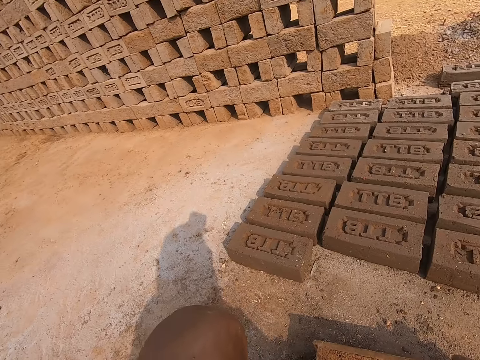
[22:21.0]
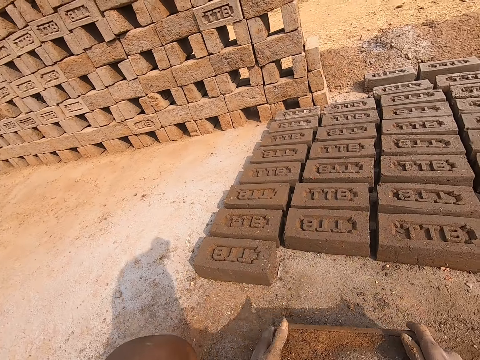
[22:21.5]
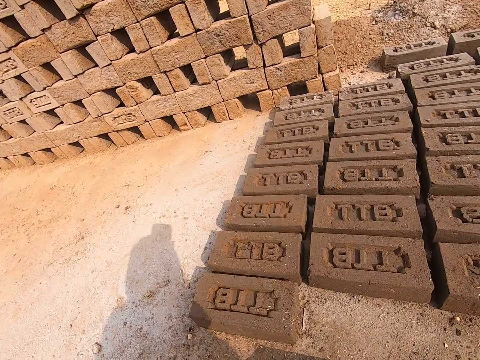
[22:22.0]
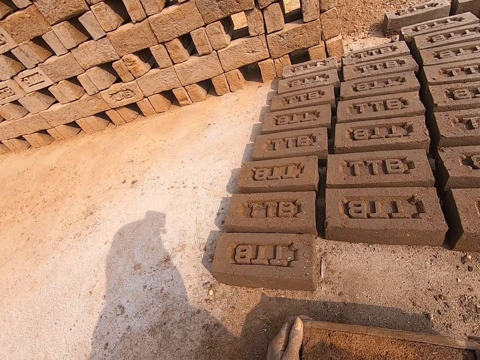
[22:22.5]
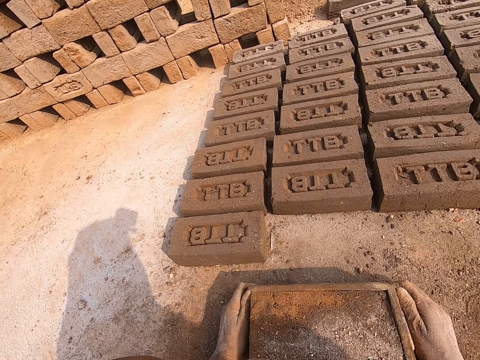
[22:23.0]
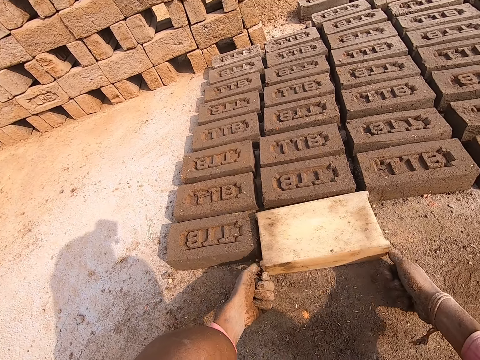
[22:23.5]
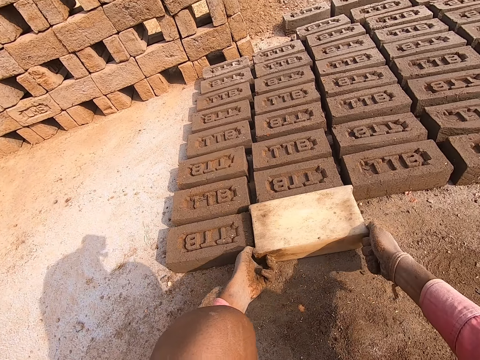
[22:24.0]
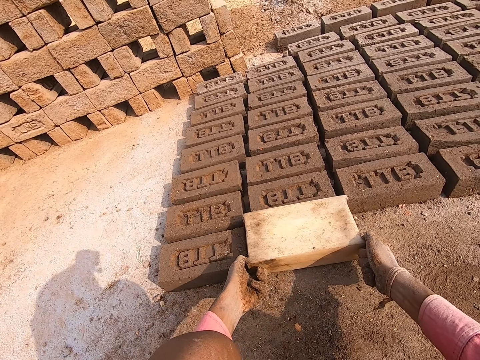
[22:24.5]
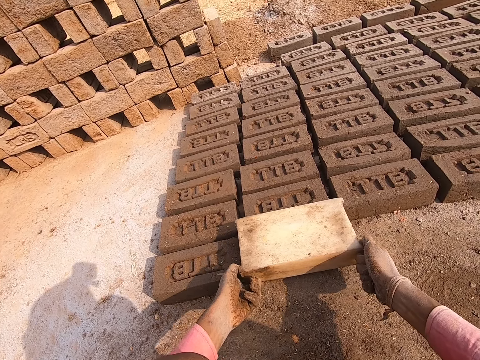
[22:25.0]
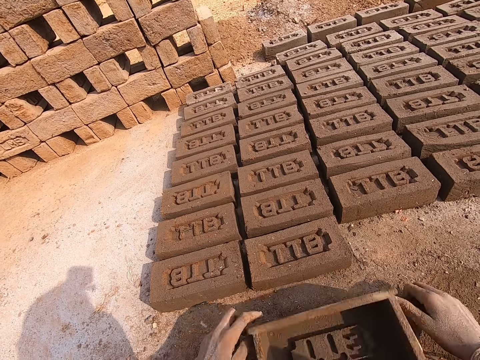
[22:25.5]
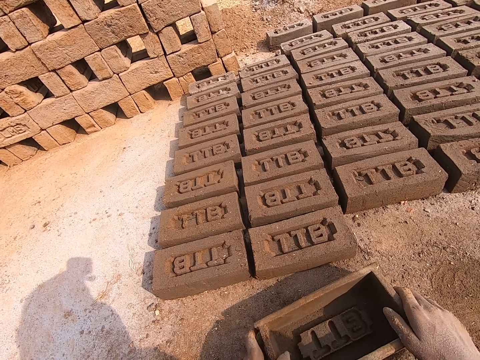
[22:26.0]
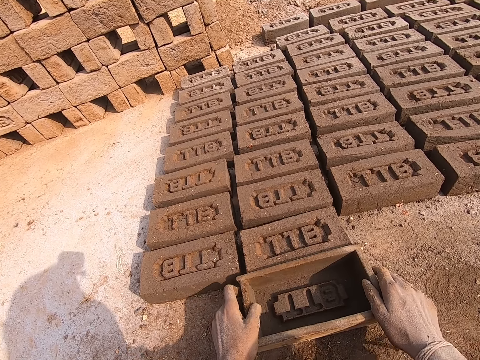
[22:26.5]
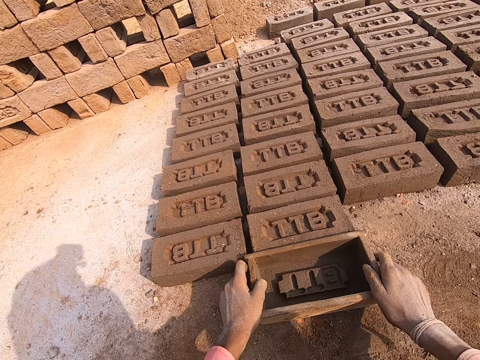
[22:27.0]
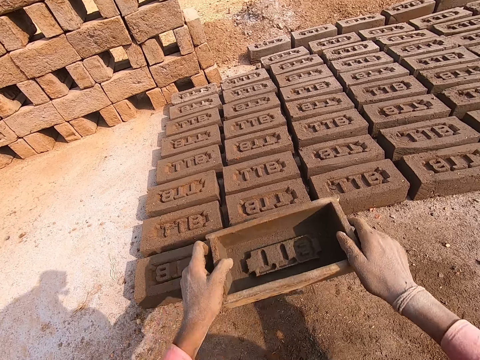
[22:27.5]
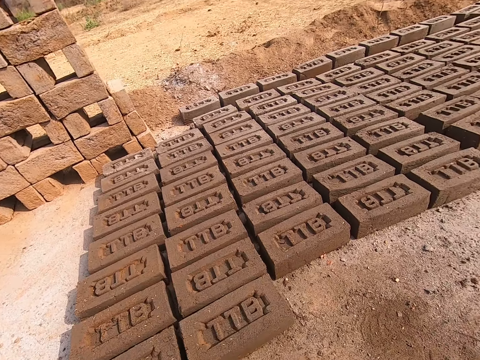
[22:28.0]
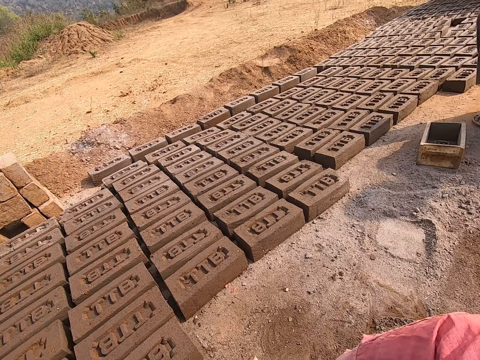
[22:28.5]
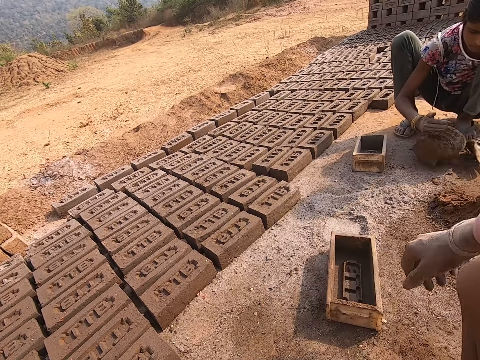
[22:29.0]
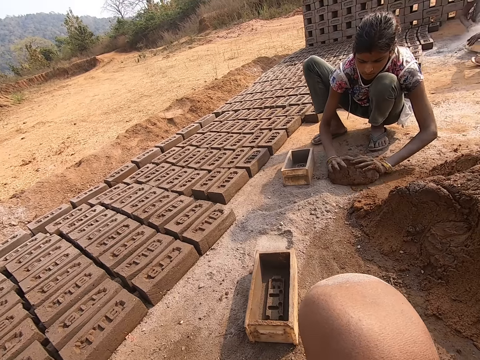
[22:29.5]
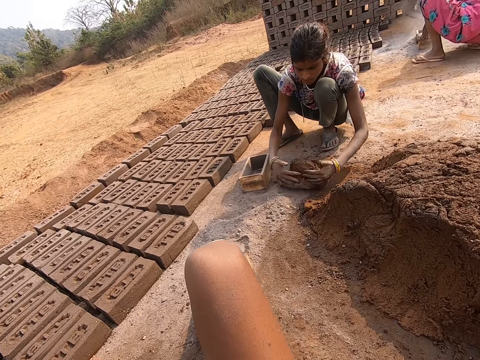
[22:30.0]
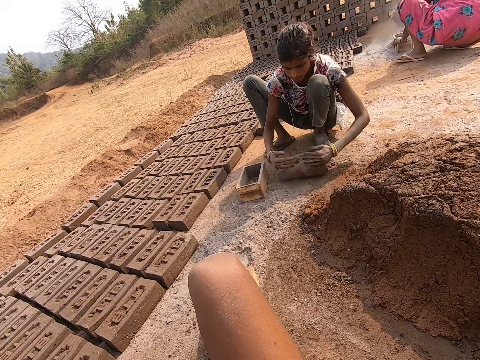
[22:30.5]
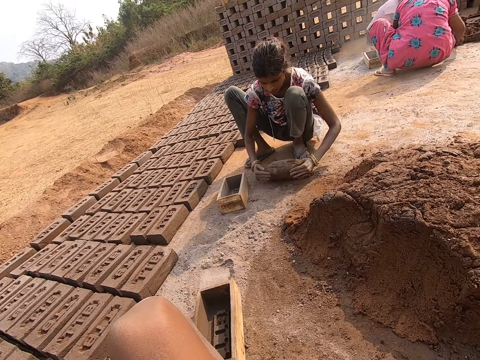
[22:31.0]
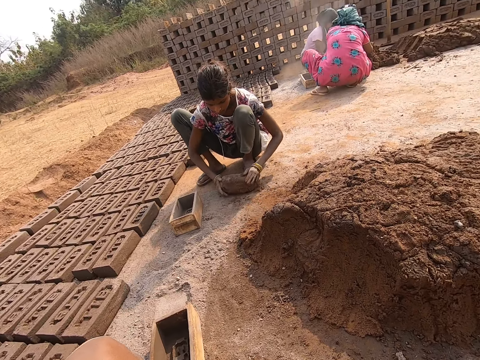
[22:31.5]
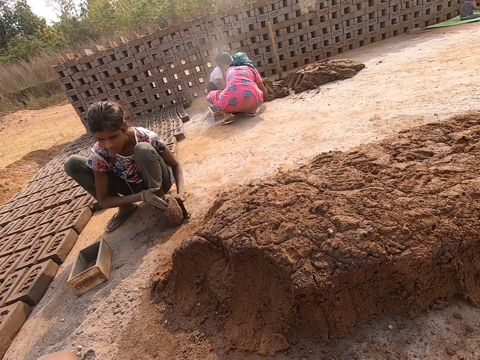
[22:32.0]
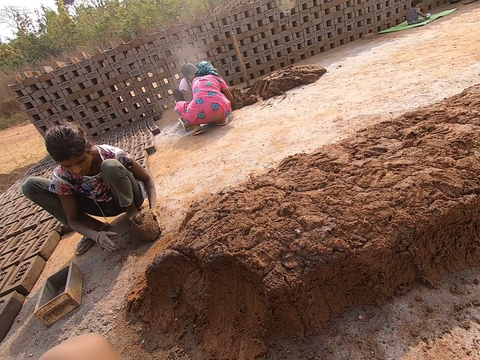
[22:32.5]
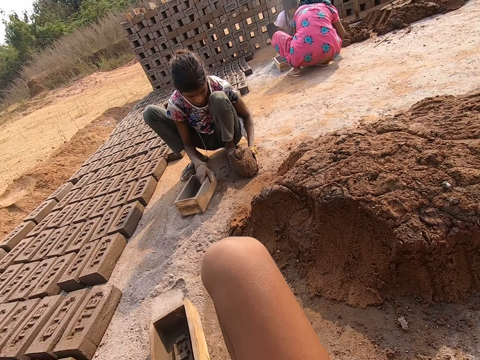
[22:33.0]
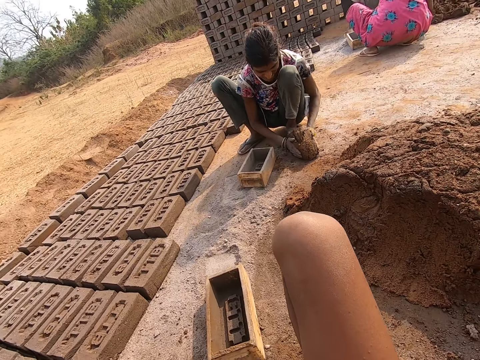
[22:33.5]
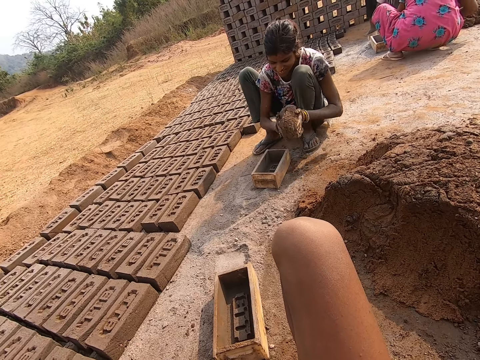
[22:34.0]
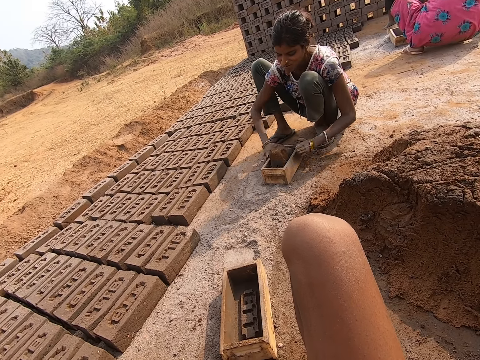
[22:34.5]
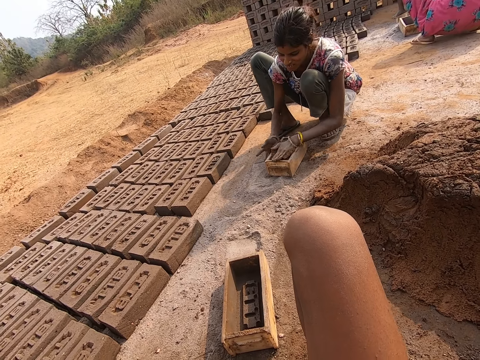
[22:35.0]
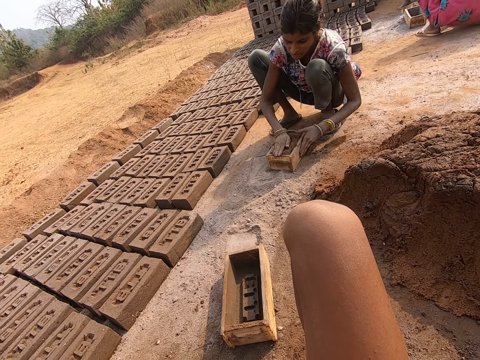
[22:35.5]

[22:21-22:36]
The camera wearer turns a brick mold down. They pull the brick mold, drop the brick mold on the ground, shape a brick using the brick mold. They move the brick mold on the ground. They tap on the brick. They move the brick mold on the ground again. They throw the brick mold. They interact with a man.

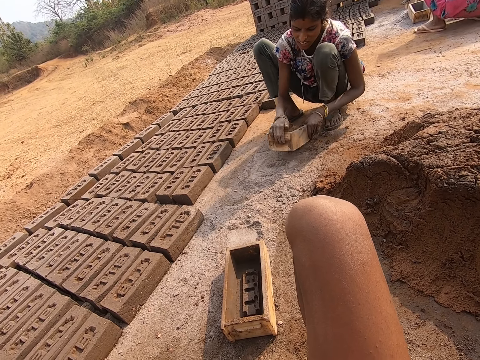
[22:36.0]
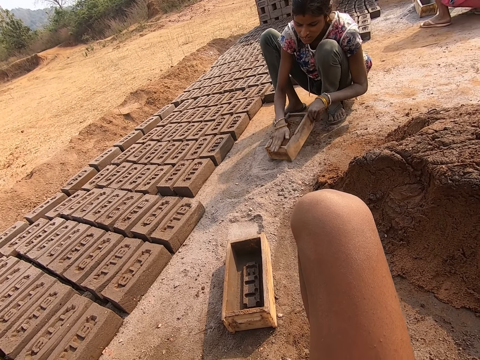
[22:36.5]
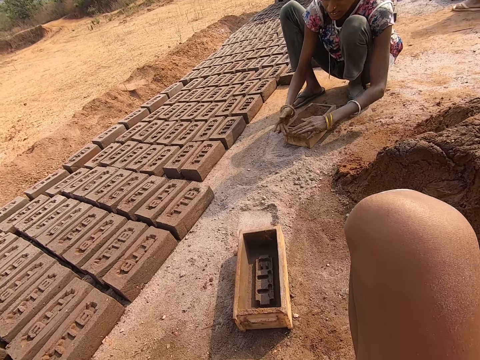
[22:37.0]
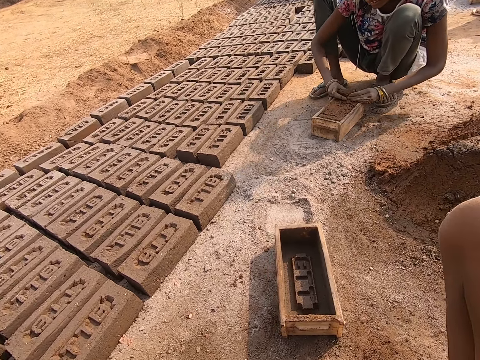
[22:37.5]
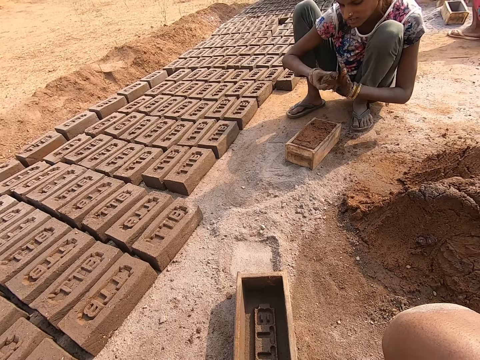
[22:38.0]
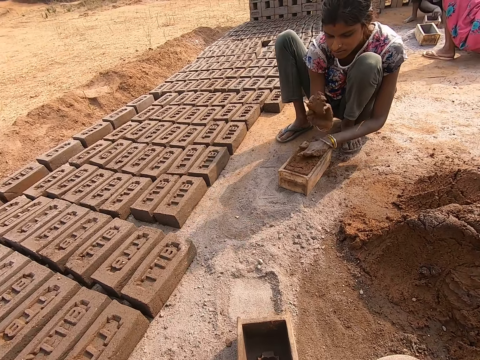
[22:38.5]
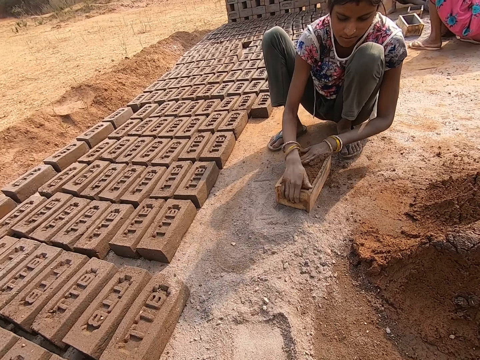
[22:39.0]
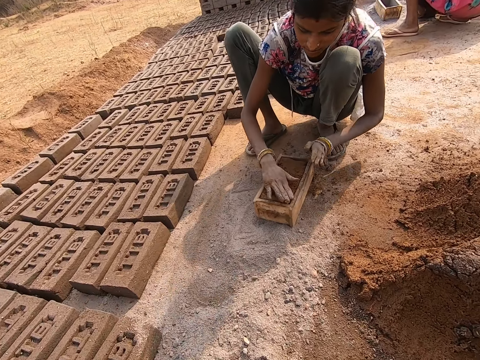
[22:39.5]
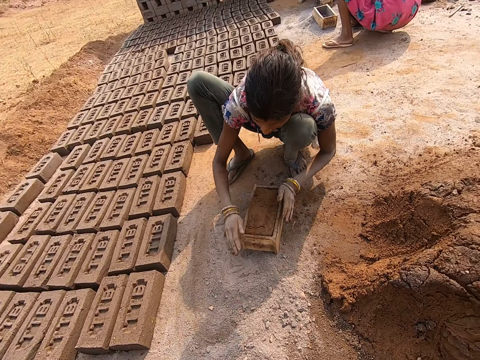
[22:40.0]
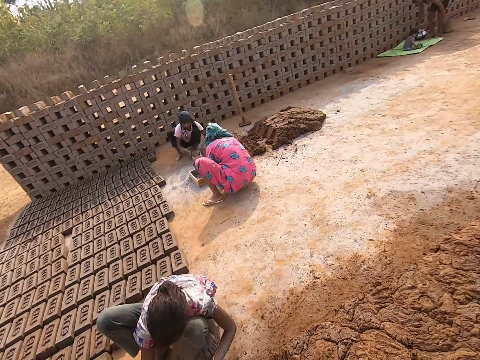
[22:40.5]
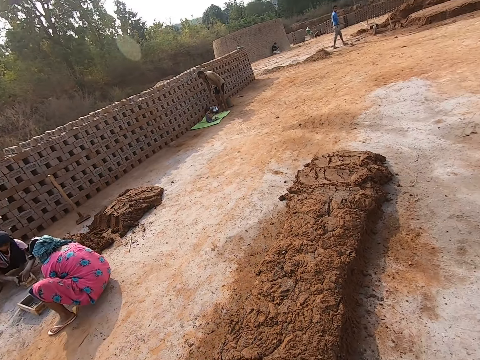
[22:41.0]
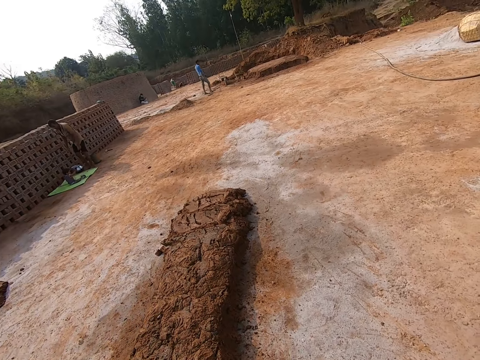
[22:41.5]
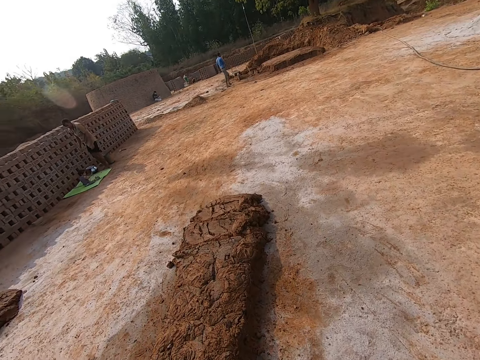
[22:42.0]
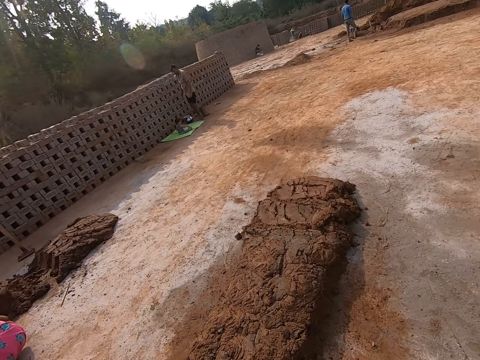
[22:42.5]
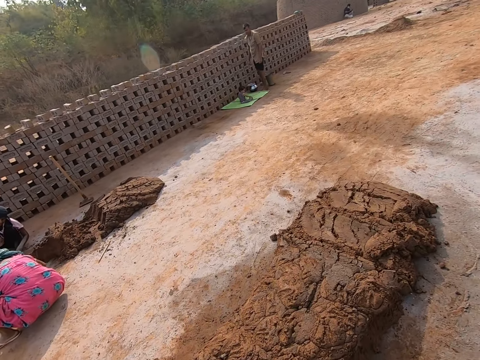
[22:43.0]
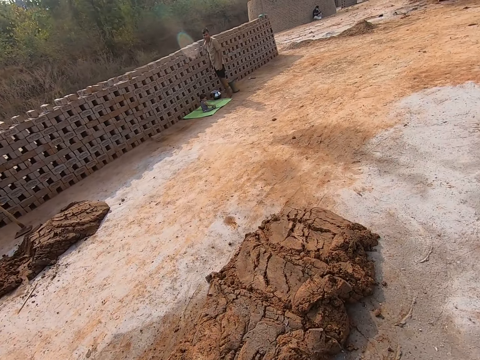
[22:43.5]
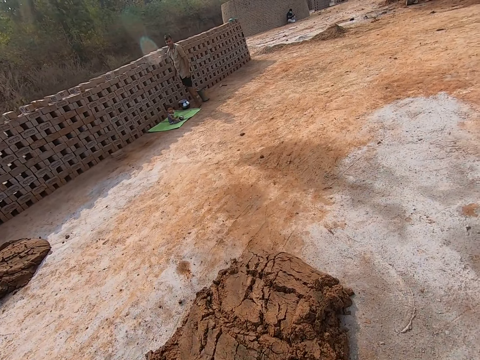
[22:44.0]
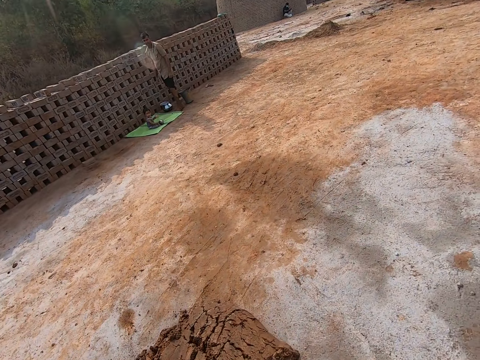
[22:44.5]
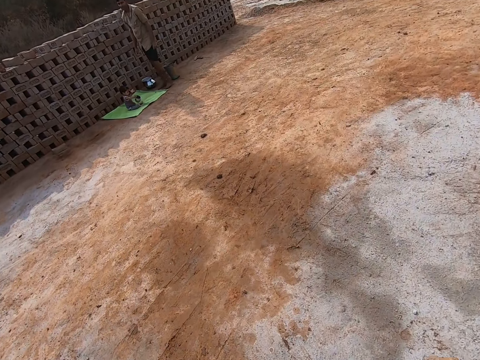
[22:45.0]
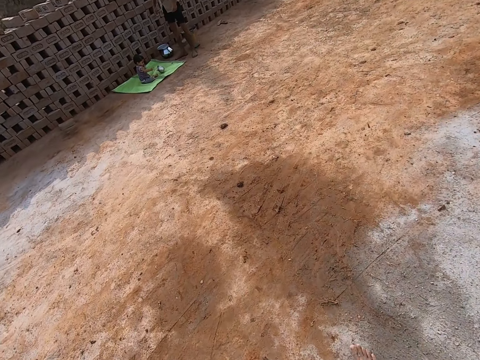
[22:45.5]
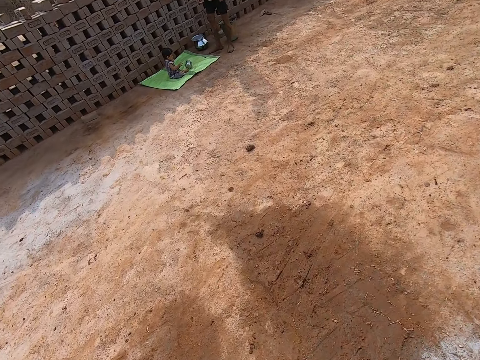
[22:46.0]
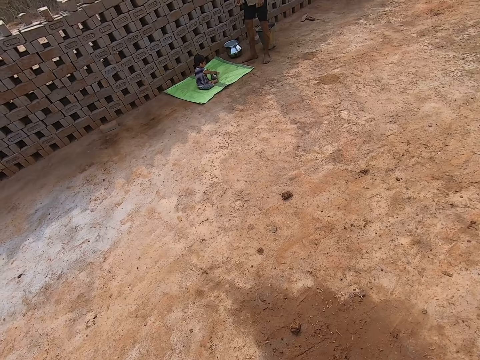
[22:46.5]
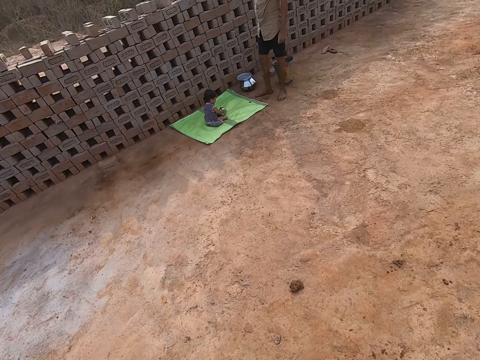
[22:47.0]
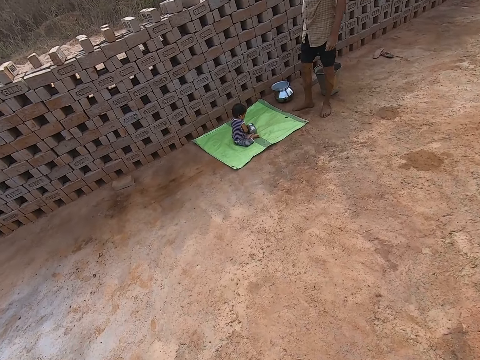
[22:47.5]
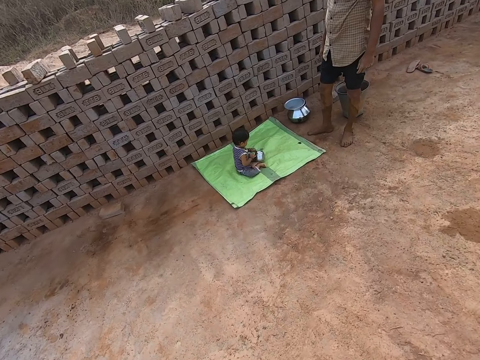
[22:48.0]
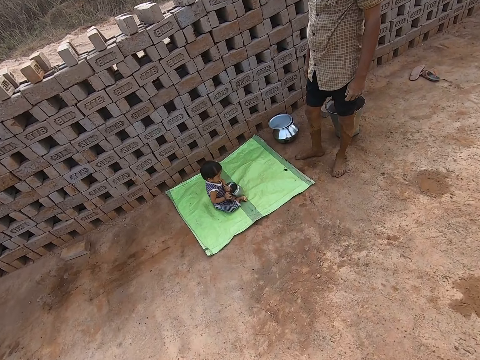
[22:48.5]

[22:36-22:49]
The camera wearer talks to a person. They look around. They move around.
